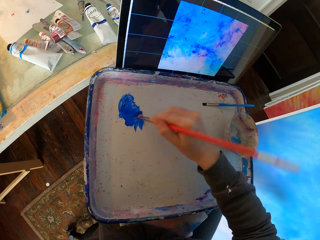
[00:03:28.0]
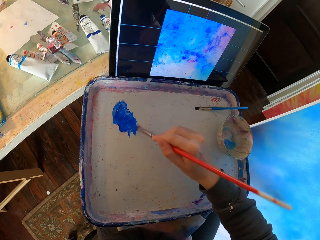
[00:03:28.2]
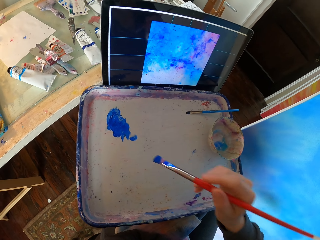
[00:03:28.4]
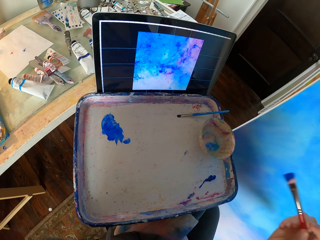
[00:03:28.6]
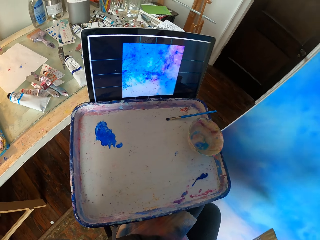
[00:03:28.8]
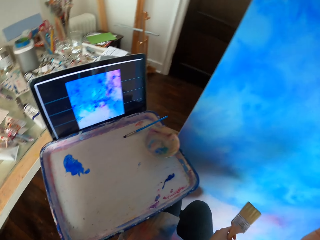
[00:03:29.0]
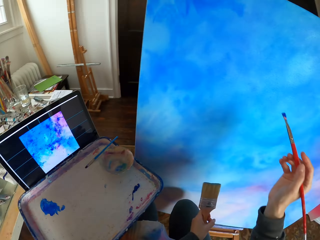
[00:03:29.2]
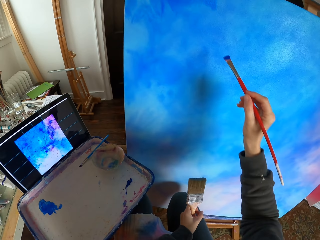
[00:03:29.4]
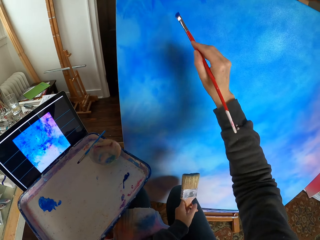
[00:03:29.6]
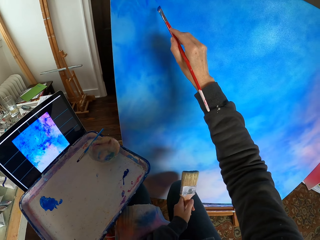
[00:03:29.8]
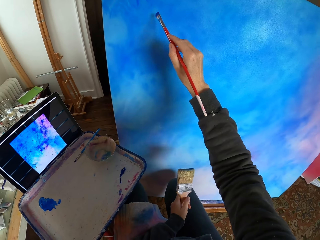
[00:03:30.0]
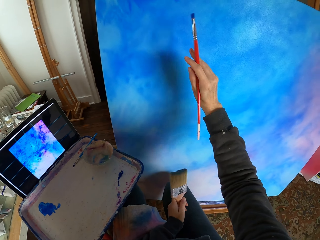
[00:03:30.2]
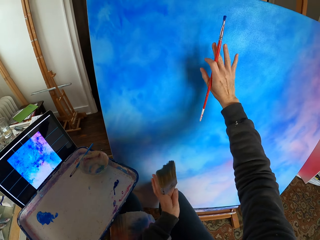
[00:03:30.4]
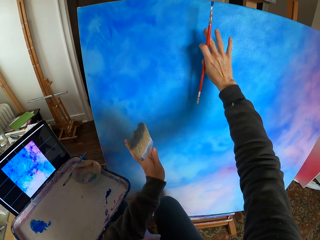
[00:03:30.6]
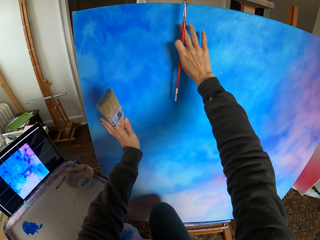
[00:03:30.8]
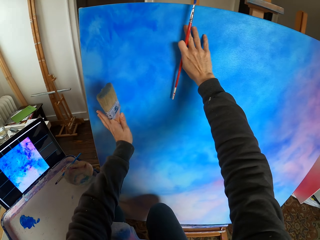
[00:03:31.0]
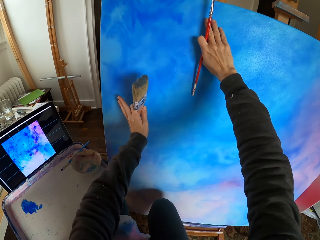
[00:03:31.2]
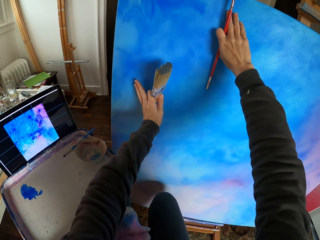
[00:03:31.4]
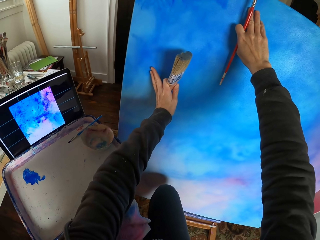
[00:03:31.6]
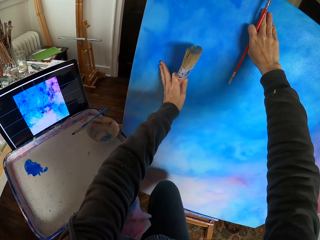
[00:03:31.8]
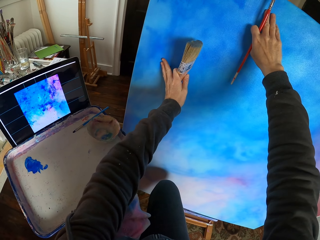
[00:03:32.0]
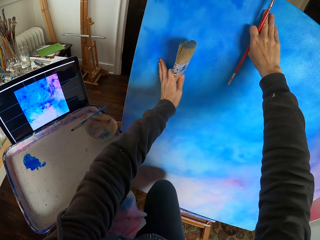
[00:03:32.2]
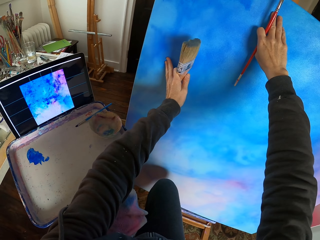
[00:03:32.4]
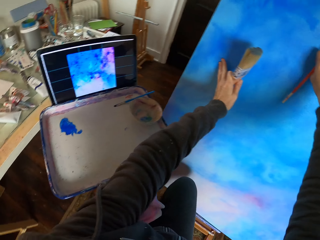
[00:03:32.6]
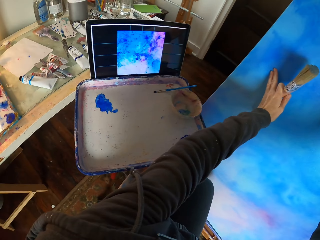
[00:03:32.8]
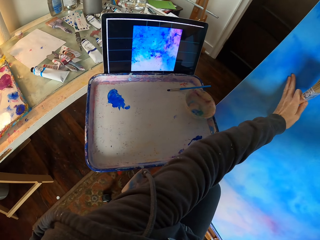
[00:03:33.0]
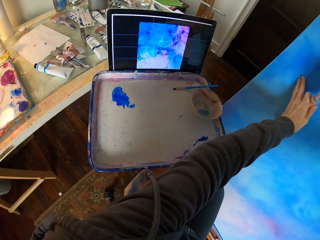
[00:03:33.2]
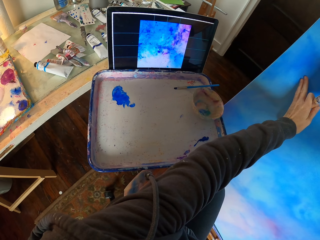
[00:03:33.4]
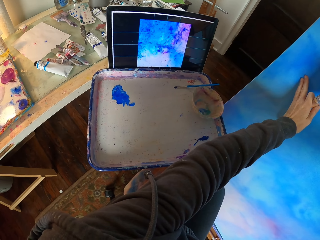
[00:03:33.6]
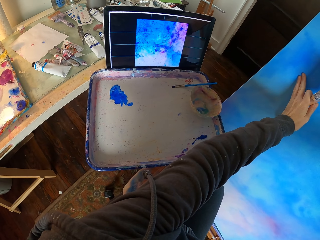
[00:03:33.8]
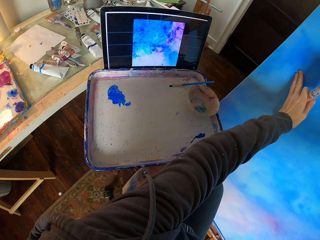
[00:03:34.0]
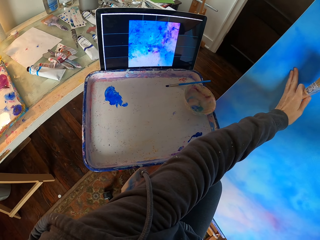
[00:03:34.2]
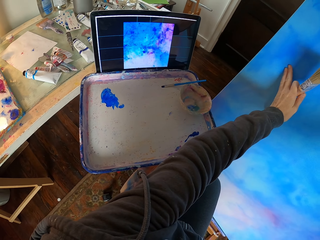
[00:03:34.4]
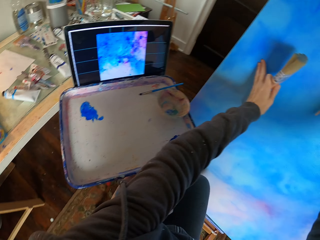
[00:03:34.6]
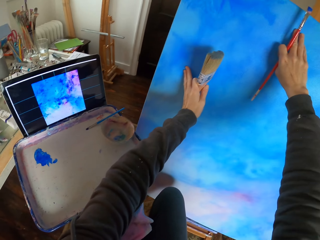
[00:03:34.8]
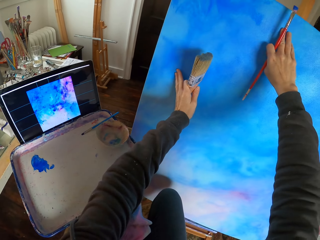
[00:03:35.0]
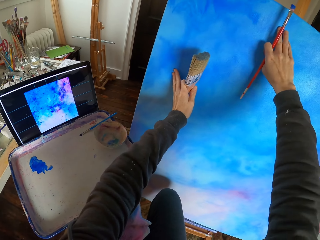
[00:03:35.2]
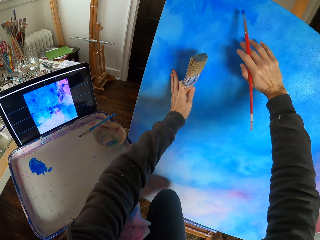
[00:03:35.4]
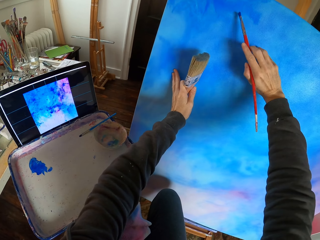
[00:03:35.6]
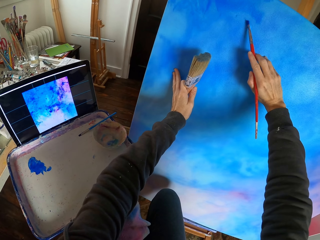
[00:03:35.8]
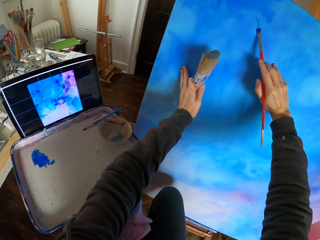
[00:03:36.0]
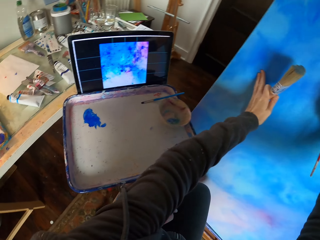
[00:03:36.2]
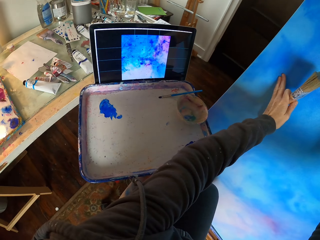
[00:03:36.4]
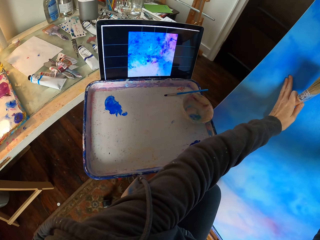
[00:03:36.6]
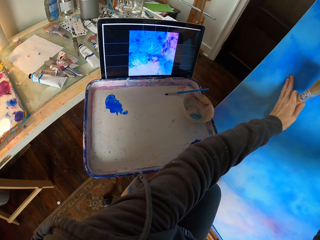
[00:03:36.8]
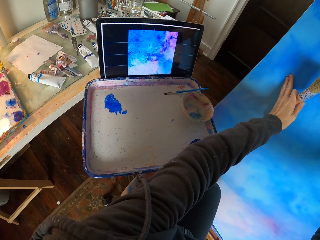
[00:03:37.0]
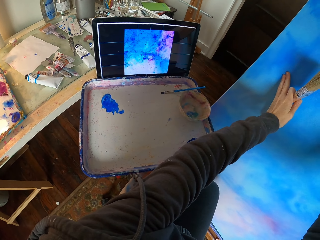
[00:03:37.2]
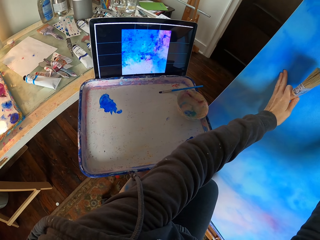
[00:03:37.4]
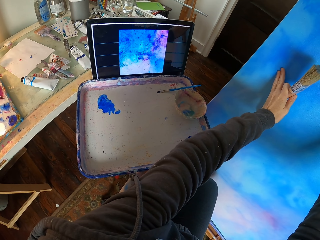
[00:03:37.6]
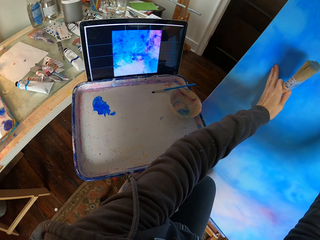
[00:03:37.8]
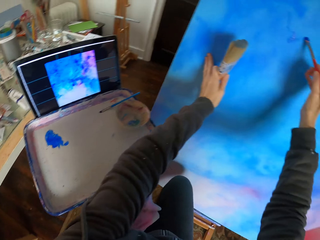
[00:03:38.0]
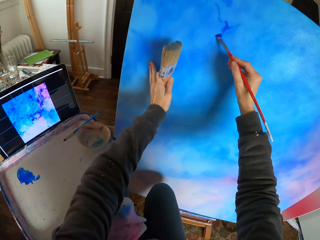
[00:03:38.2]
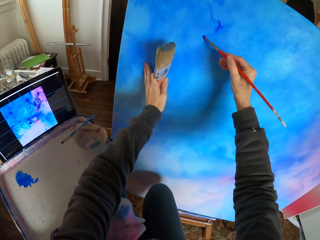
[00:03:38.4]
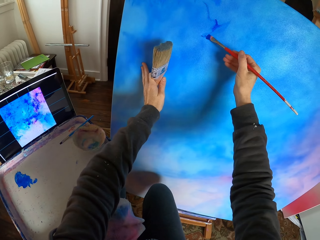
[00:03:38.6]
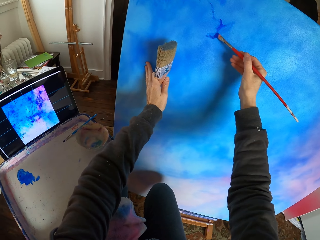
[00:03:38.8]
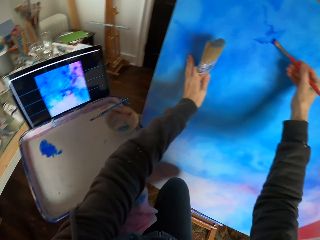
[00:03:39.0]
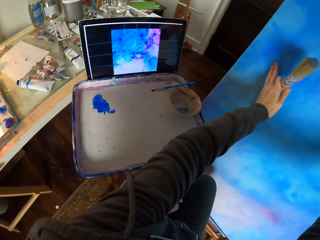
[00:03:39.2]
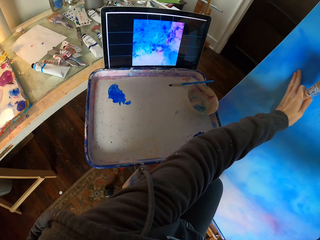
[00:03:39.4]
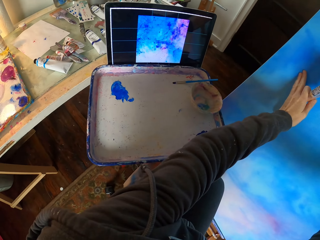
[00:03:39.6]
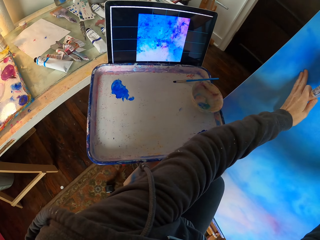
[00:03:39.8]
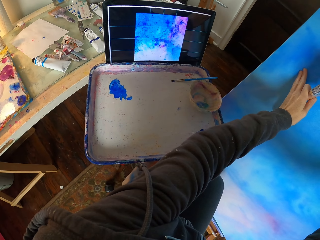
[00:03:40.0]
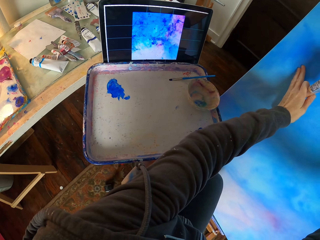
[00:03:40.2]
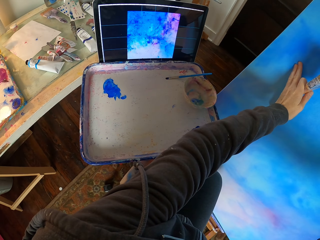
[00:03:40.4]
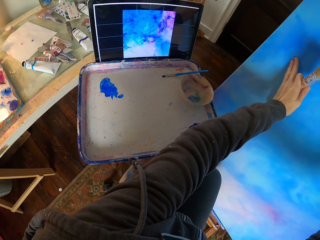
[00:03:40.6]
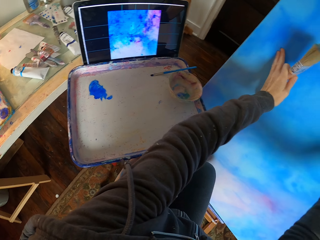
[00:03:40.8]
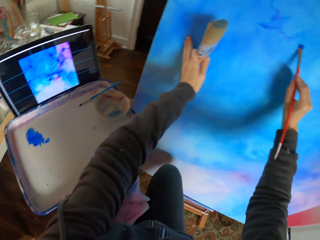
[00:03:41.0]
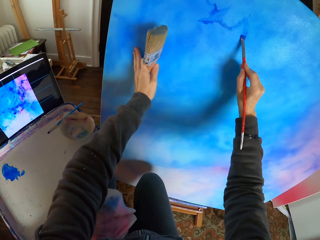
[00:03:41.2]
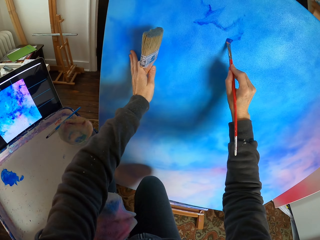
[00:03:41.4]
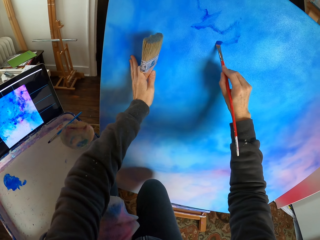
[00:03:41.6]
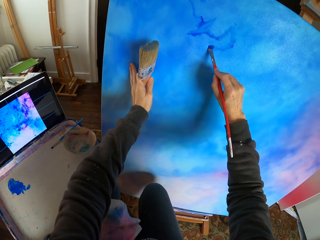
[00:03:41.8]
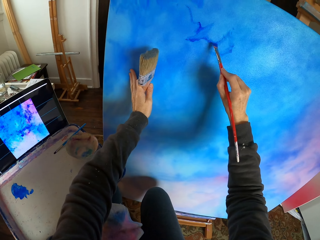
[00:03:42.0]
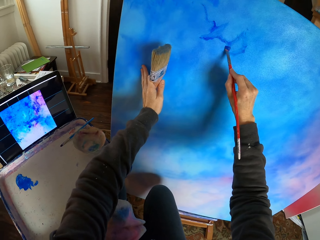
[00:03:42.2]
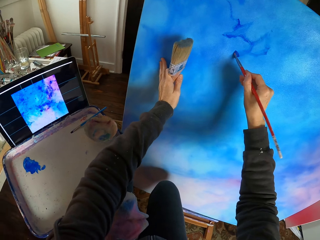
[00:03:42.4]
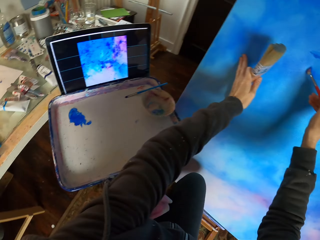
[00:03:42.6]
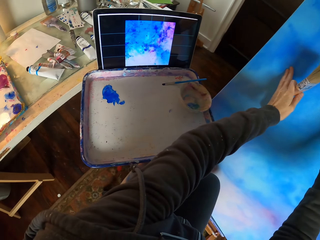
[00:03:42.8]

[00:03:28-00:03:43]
The camera wearer paints the canvas. He touches the wall with his hands. He looks around. He paints the canvas.

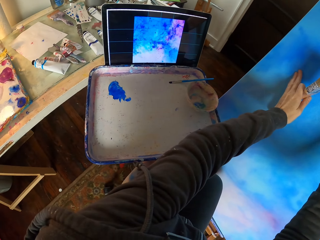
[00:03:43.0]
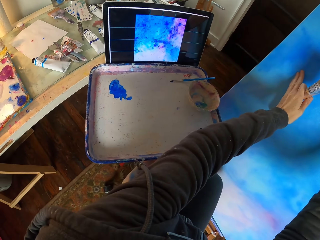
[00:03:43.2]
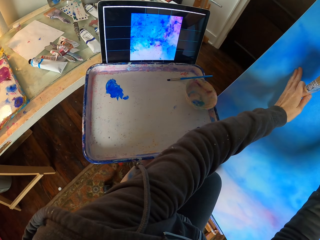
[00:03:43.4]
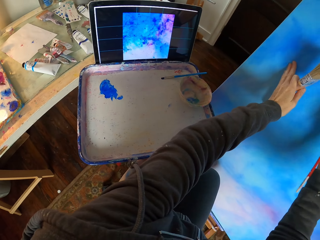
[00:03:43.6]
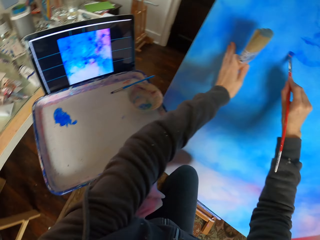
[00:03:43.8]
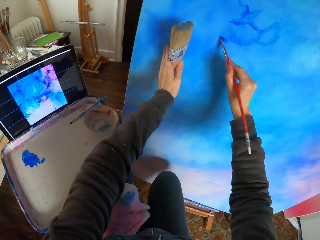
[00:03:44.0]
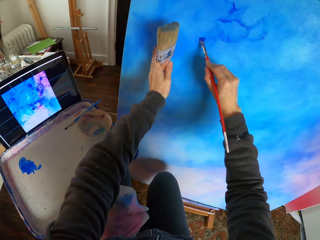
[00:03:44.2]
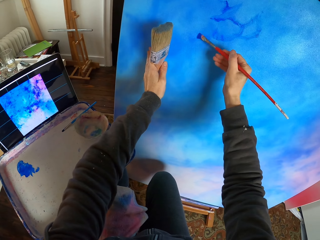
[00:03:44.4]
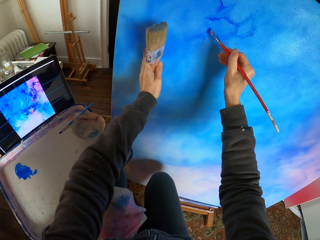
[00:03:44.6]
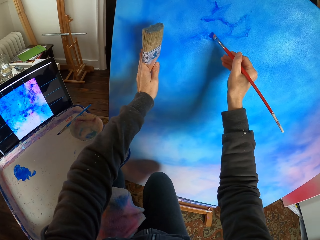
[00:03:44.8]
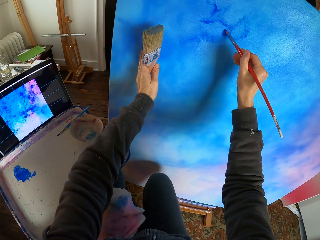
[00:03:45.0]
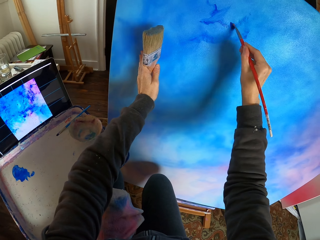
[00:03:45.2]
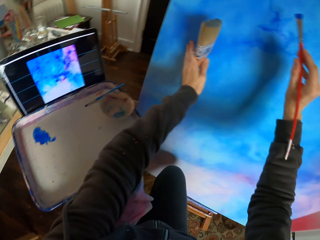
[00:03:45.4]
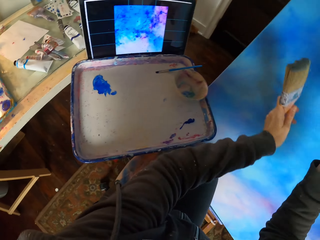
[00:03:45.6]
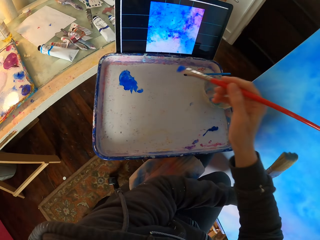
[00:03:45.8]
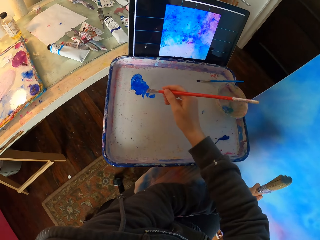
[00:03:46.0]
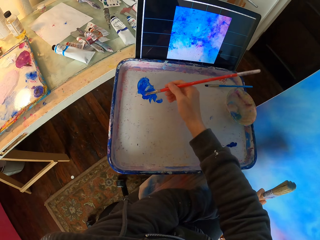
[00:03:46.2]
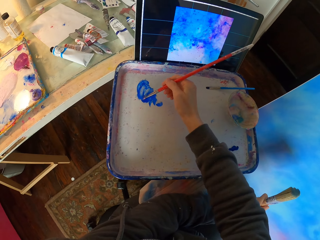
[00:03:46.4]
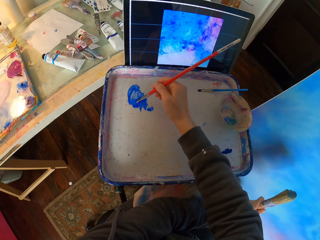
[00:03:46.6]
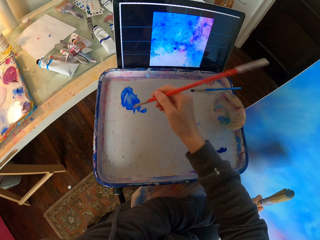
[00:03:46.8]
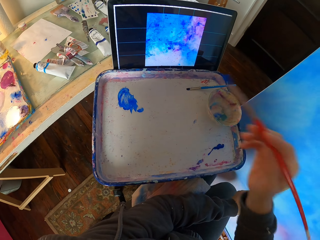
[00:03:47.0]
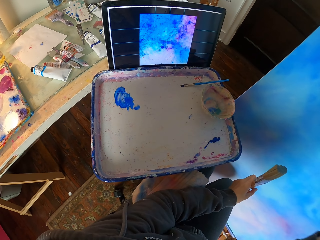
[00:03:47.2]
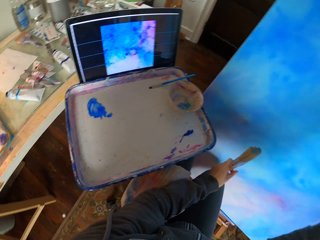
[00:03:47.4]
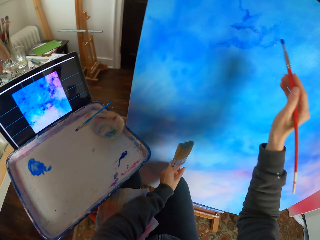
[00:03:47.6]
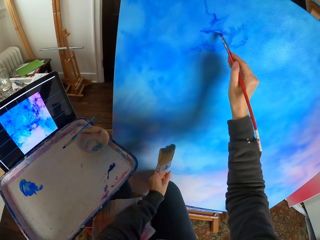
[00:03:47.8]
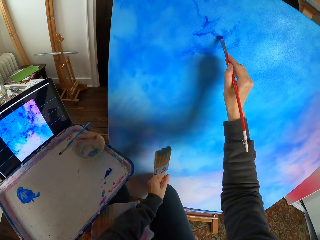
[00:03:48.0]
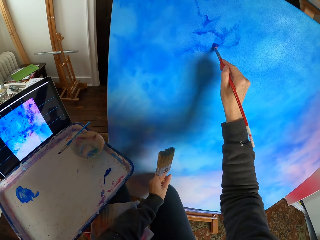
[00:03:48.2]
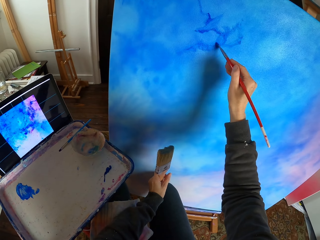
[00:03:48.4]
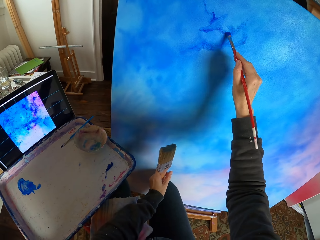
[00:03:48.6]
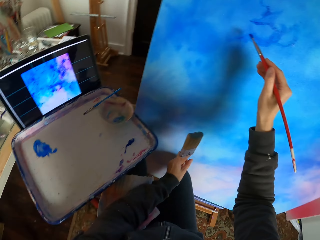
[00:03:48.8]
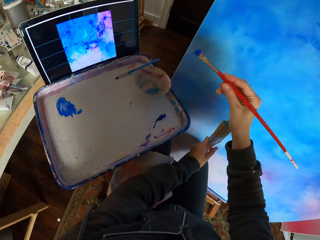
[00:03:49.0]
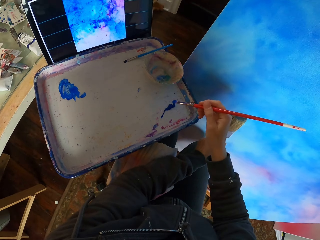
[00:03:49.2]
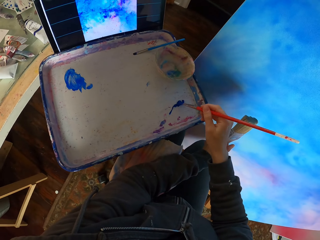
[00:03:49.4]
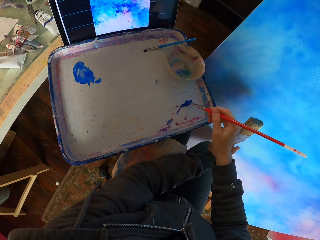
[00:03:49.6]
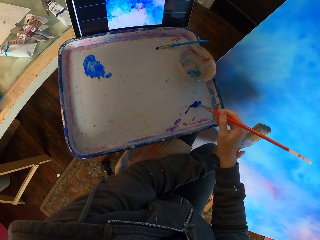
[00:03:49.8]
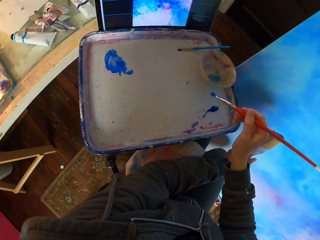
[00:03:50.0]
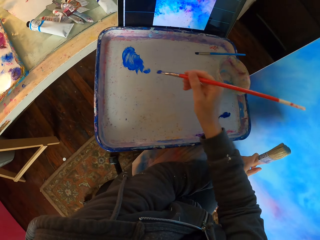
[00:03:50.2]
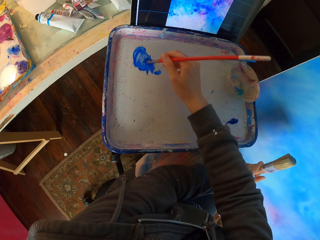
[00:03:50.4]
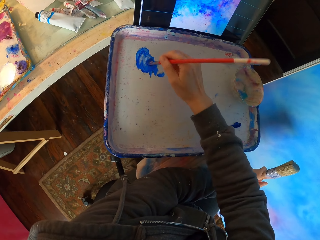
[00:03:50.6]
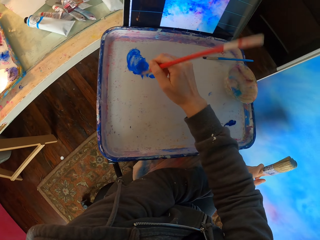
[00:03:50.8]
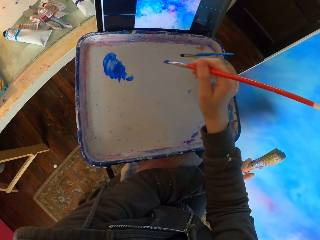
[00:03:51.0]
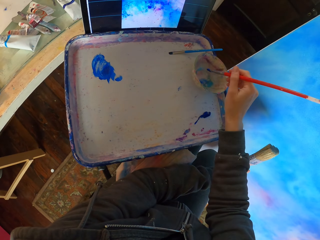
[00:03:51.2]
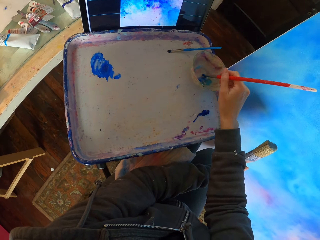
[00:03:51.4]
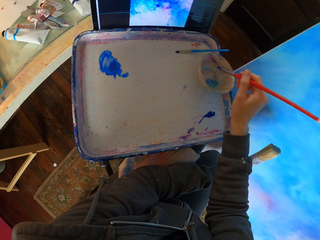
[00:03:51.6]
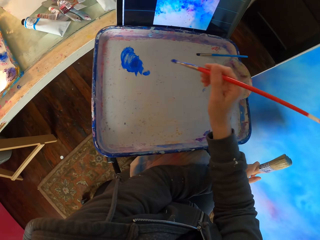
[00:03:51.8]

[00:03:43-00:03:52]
The camera wearer picks a color. They dip a painting stick in a paint. They paint the canvas. They dip the painting stick in the paint.
